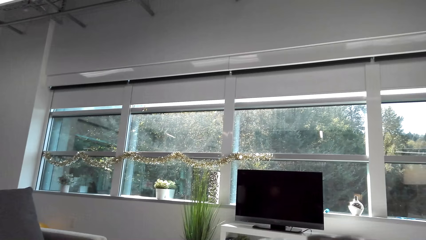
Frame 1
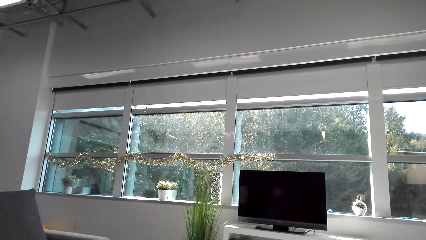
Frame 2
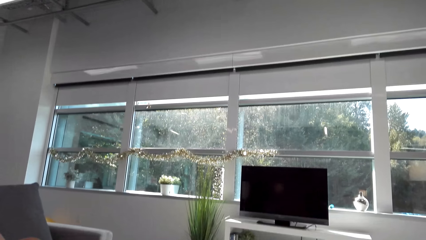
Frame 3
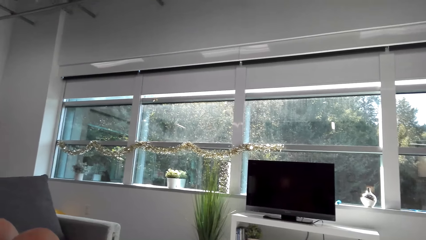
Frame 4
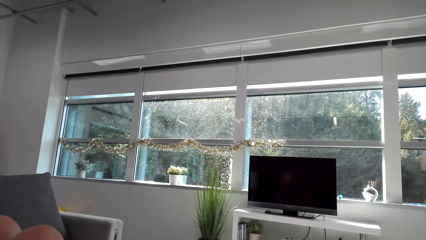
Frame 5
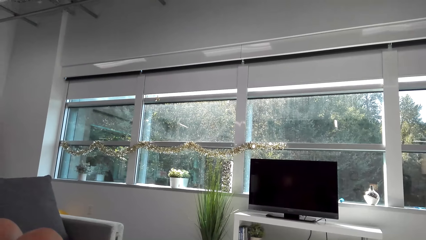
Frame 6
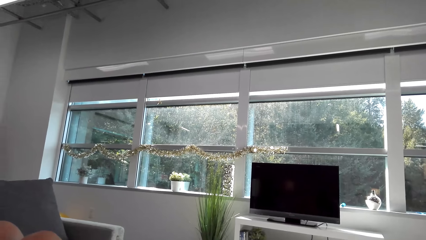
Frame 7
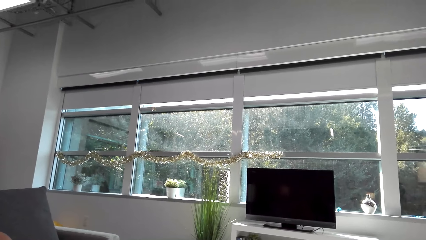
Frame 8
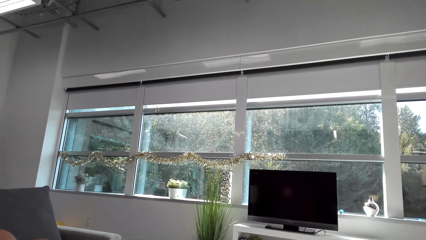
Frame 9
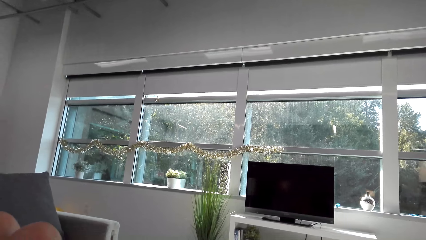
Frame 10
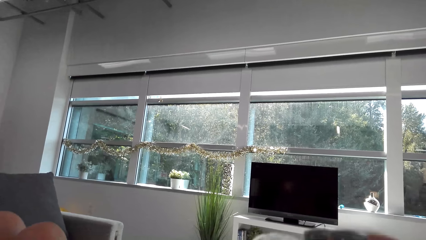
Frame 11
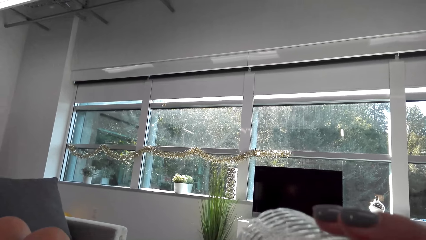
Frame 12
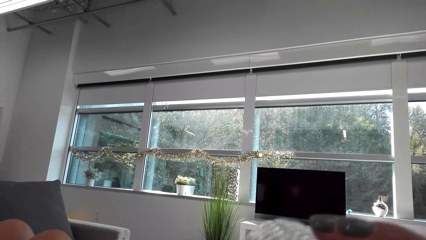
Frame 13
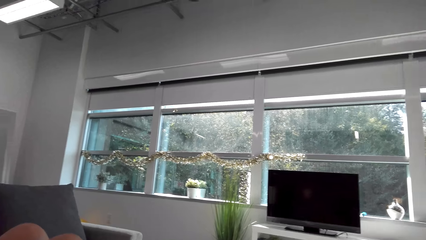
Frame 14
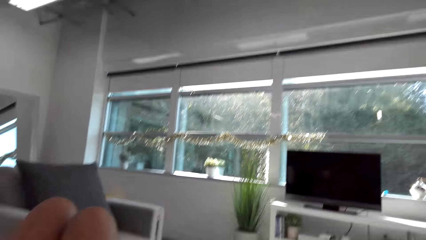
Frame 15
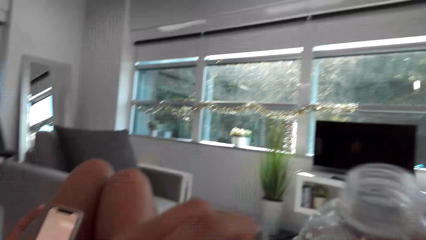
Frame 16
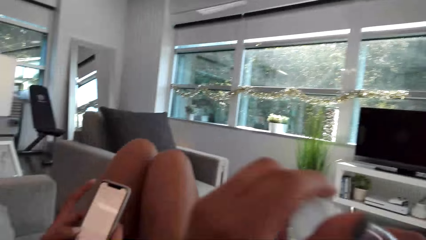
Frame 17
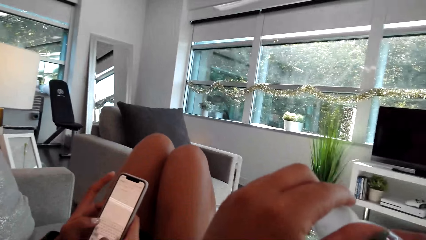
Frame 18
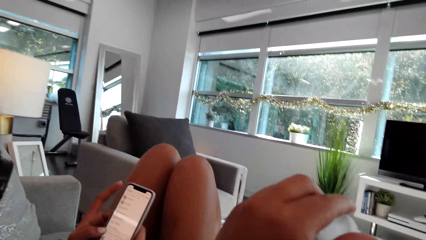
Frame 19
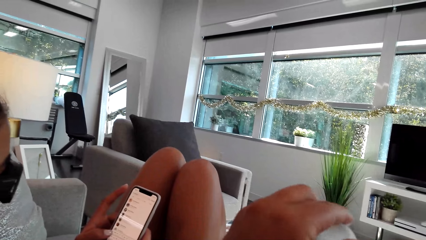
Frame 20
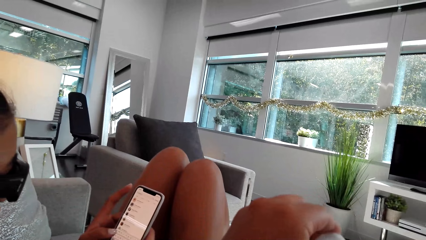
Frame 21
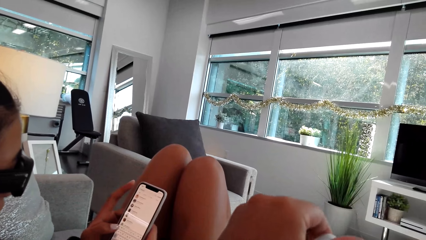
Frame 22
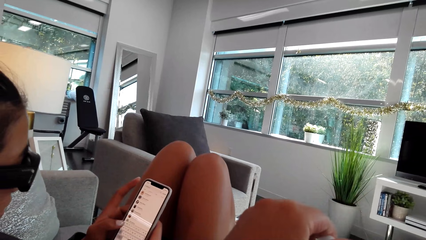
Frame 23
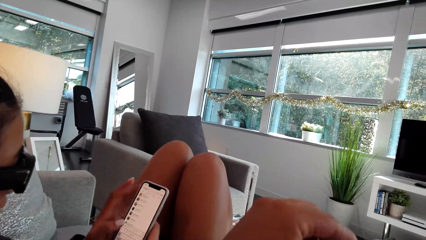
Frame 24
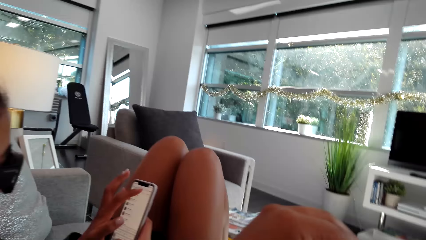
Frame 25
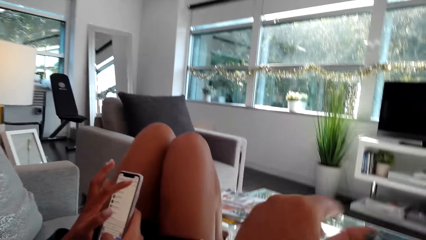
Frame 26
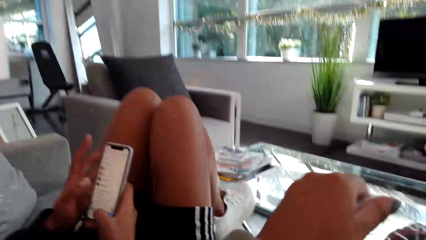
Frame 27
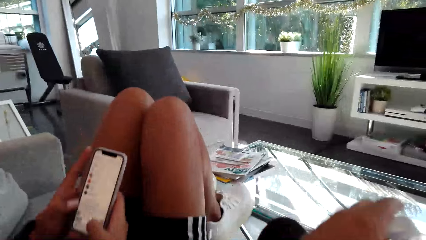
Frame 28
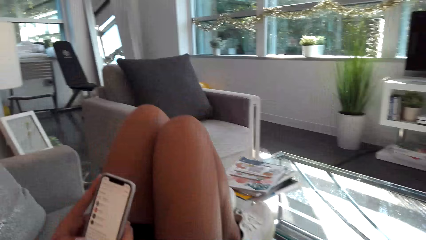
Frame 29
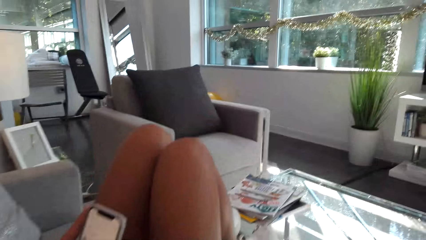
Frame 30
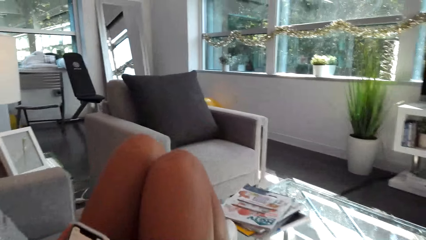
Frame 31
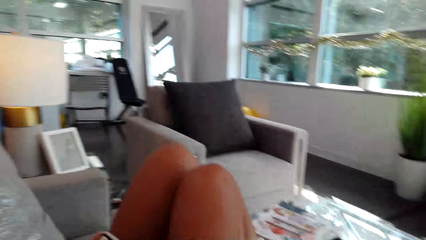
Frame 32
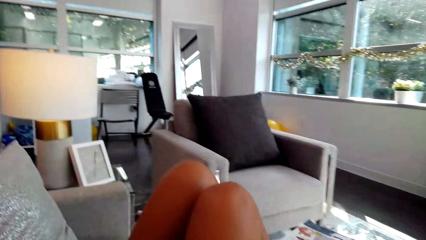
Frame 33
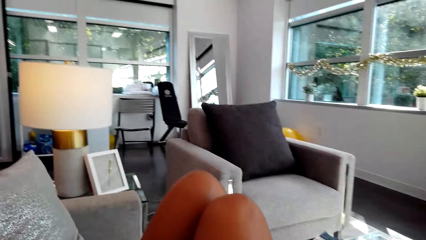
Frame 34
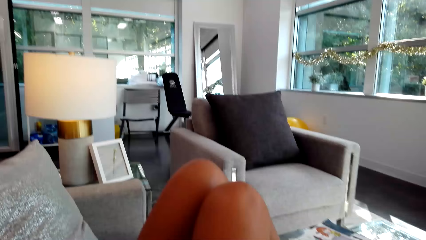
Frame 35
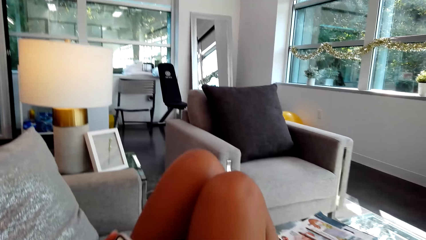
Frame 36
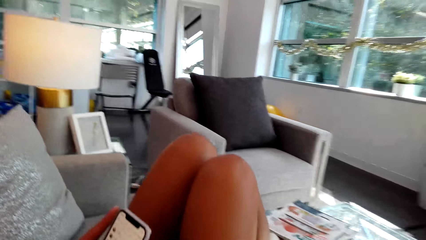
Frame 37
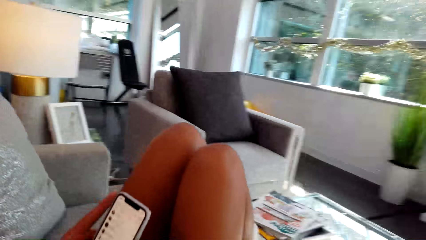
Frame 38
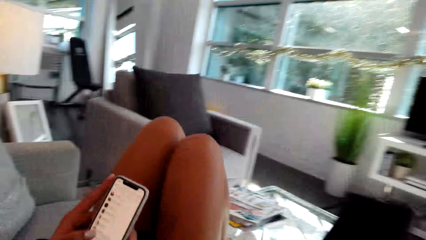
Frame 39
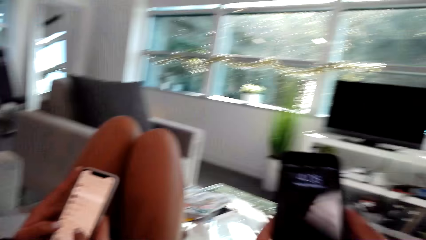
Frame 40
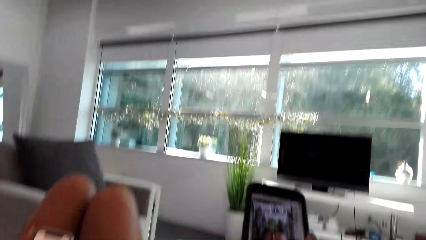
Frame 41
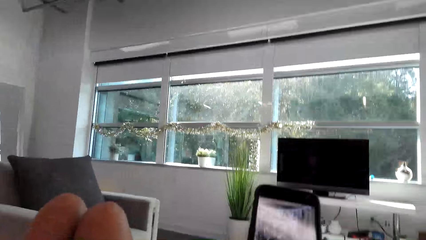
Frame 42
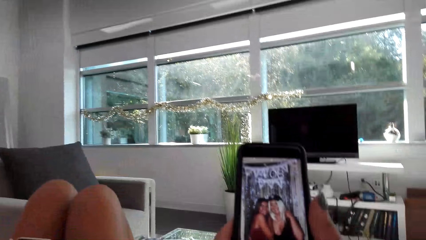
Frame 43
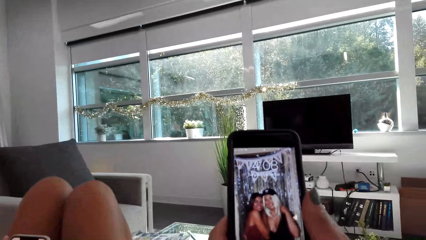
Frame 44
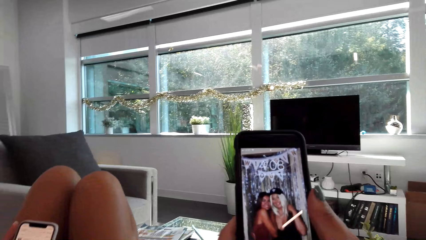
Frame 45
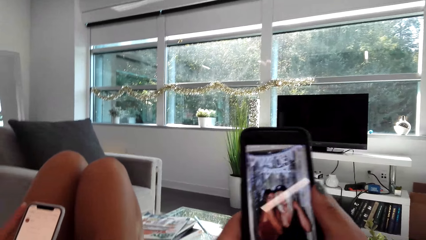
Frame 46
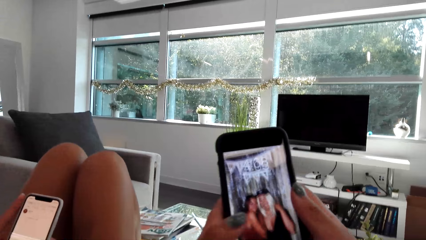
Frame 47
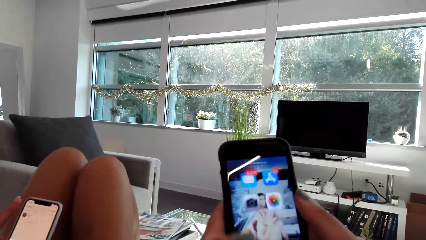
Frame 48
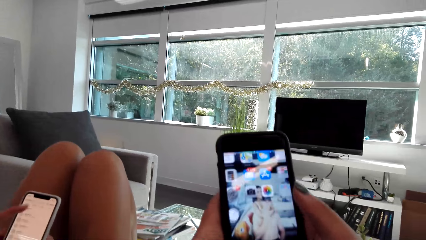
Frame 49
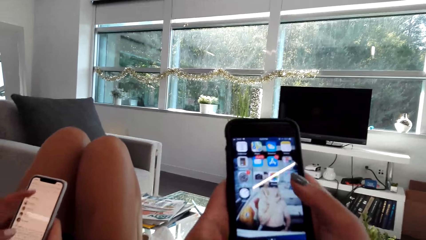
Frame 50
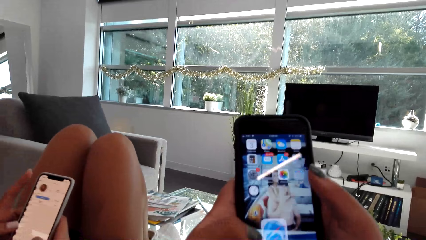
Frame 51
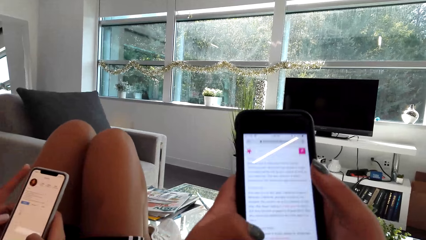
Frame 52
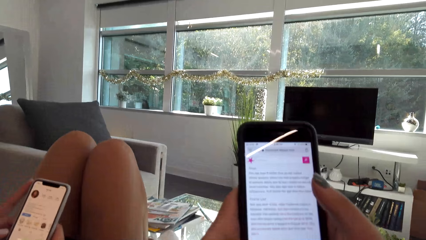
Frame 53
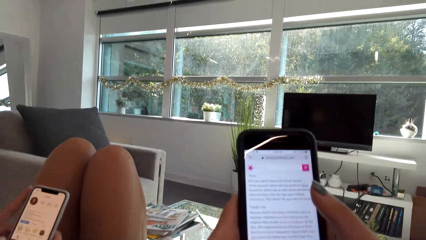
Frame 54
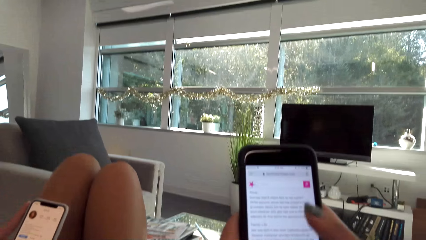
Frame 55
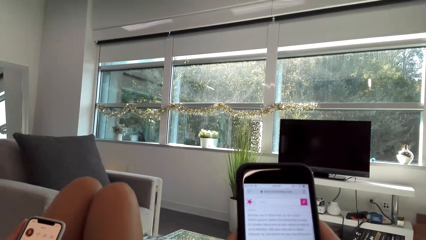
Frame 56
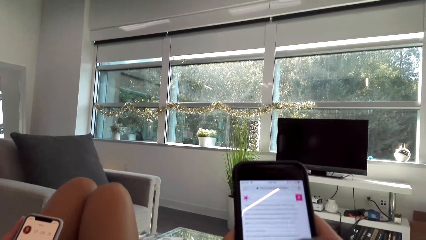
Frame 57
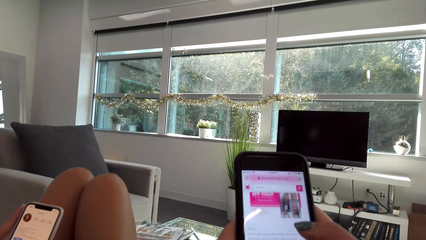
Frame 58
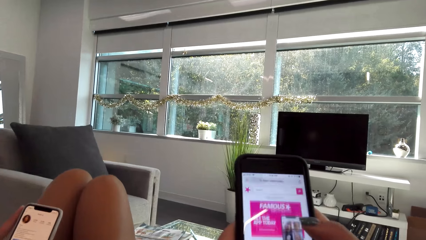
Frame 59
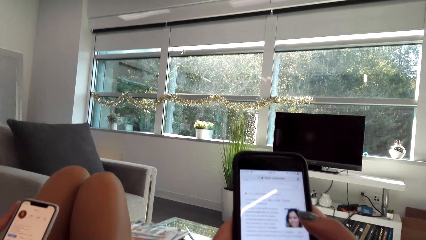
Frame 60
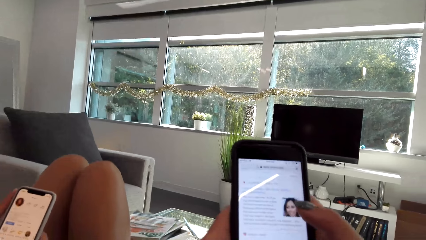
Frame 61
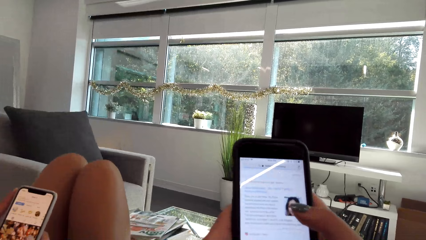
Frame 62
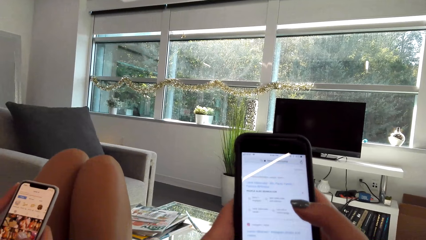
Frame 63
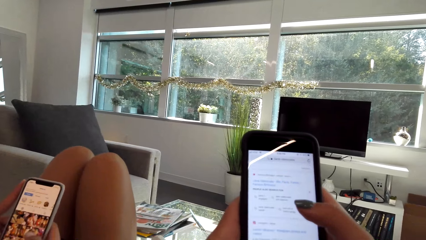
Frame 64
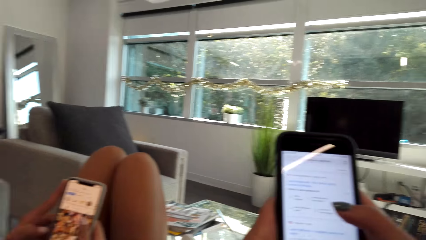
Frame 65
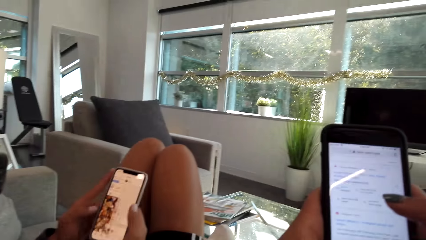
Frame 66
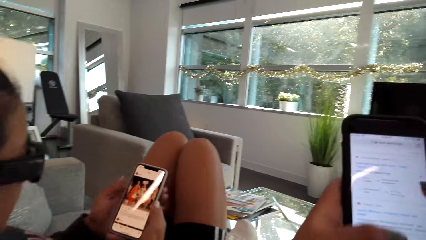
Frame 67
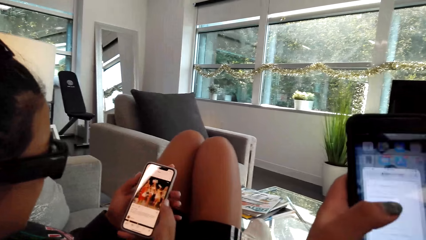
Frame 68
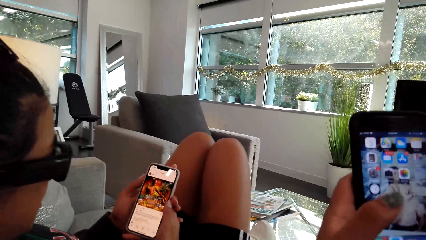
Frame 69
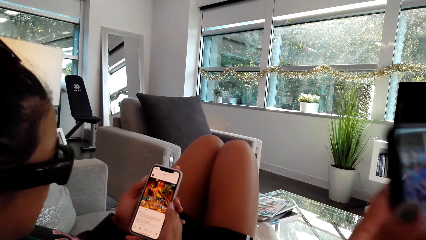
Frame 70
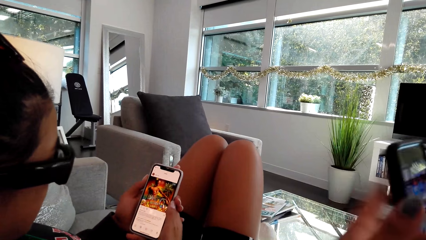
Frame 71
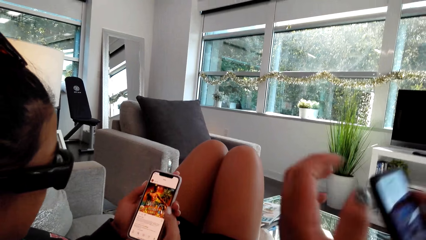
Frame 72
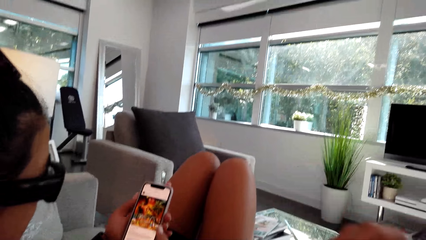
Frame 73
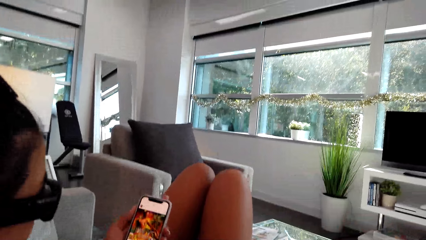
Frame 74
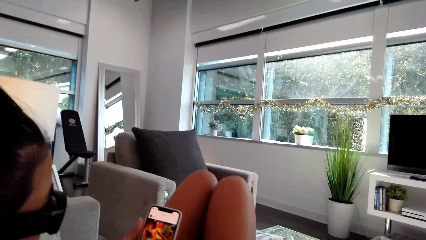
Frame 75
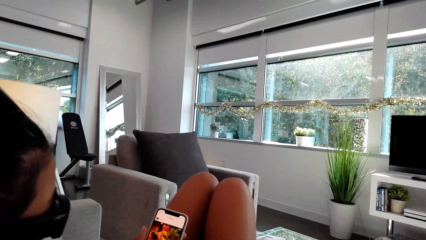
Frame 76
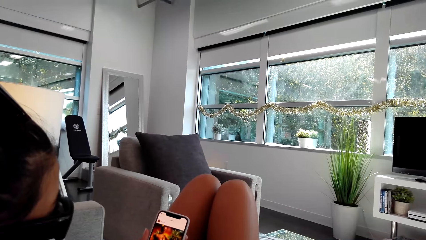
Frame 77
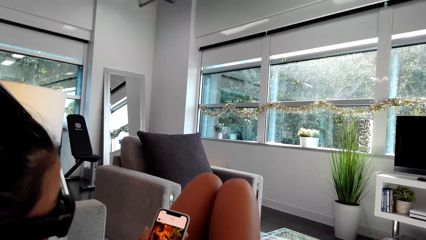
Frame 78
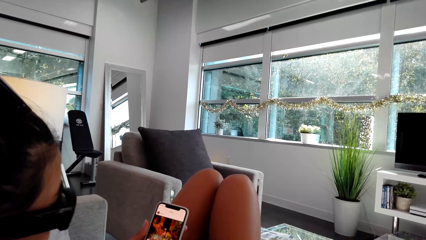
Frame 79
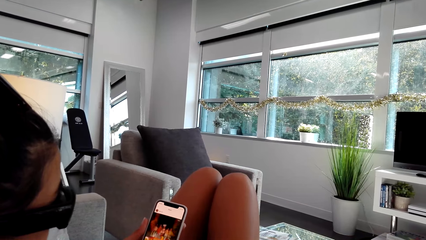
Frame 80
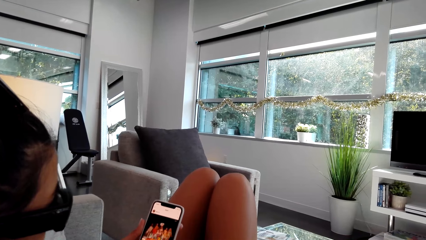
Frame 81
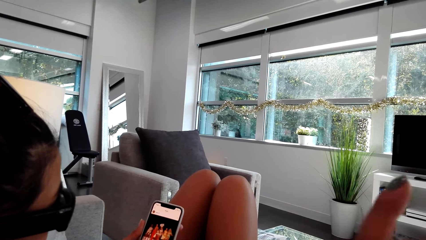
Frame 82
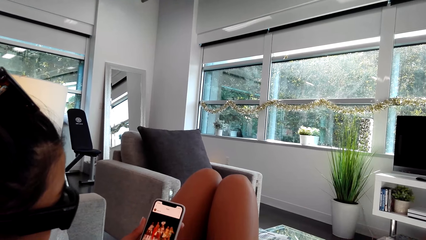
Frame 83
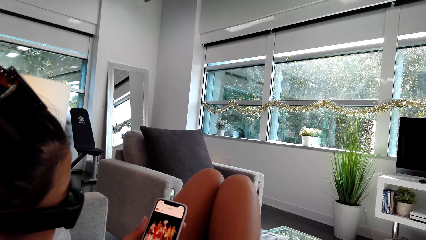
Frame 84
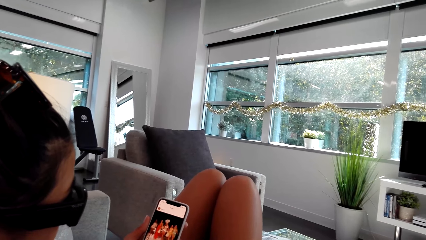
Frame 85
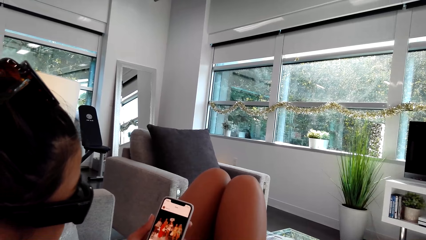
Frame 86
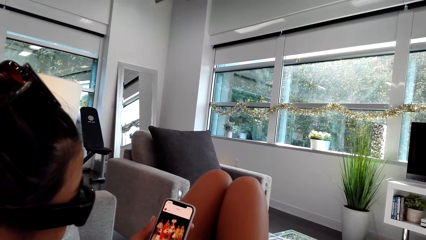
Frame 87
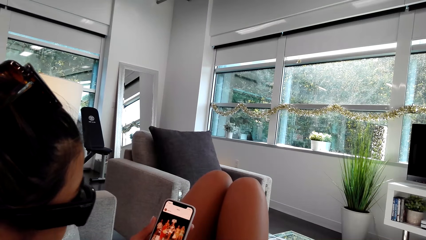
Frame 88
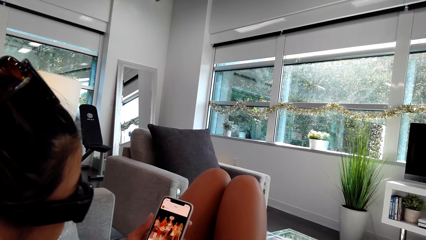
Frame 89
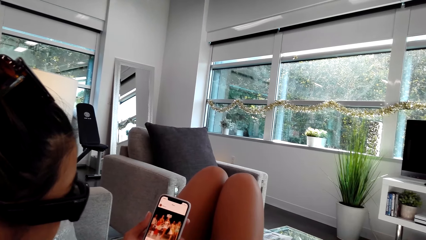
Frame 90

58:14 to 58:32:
The camera wearer serves the drink. They hold the tag. A person operates the cellphone. The camera wearer operates the cellphone. They hold the phone with both hands. They scroll the phone. They look at the person.
